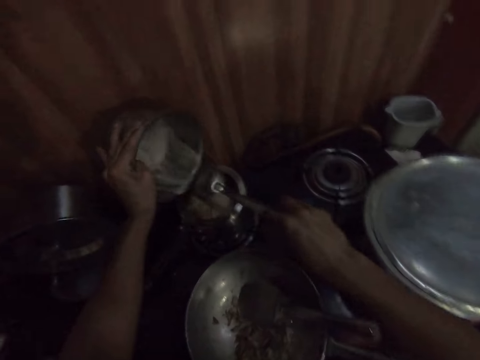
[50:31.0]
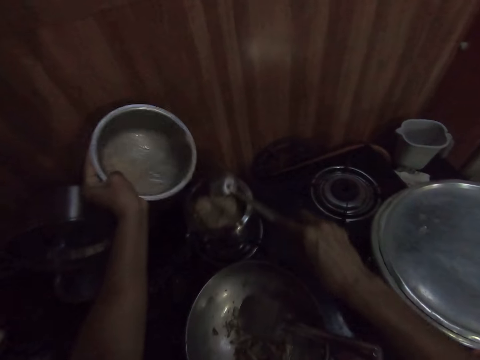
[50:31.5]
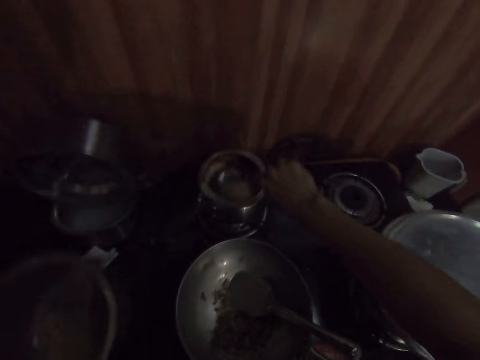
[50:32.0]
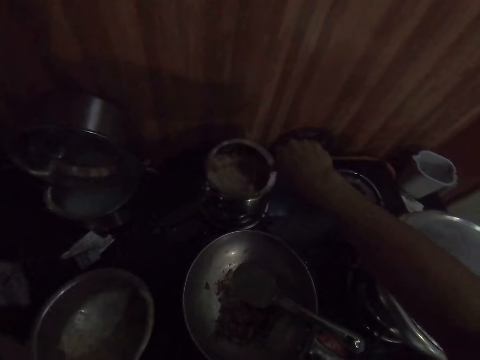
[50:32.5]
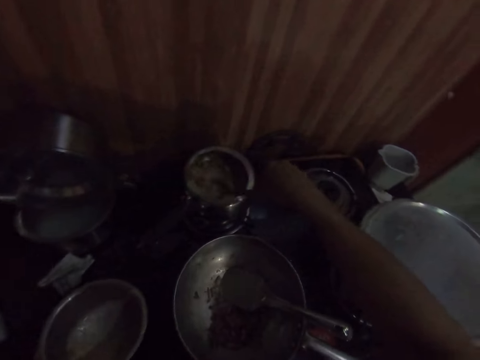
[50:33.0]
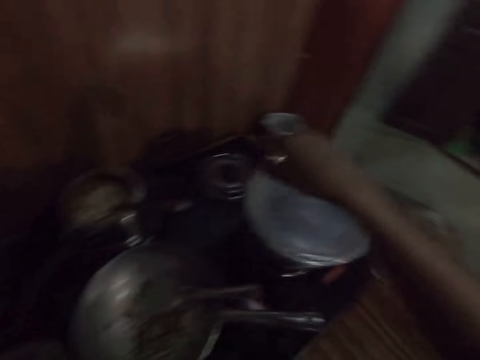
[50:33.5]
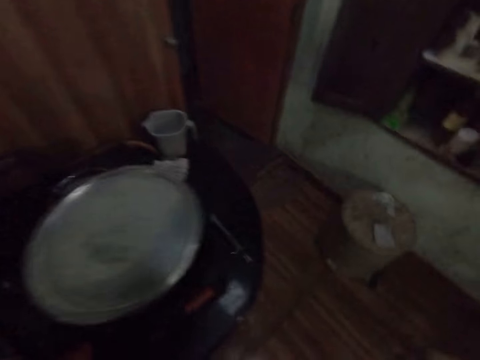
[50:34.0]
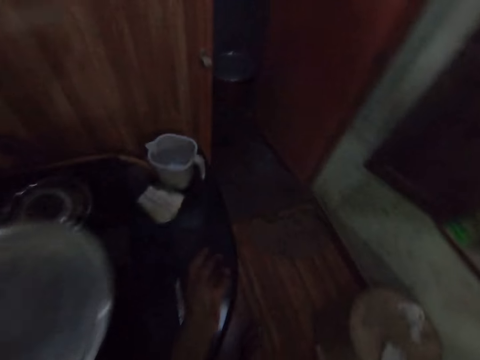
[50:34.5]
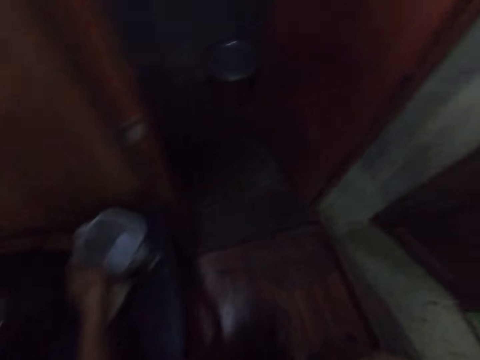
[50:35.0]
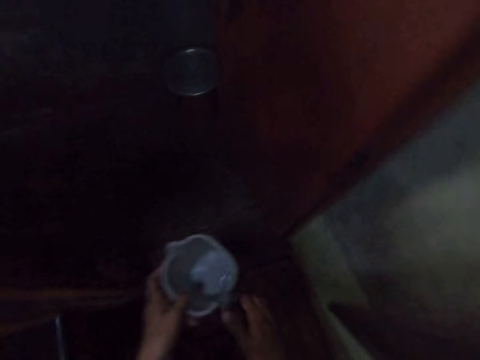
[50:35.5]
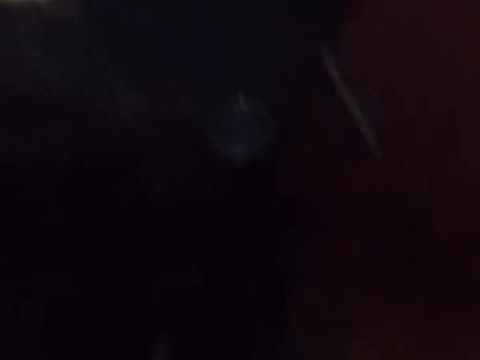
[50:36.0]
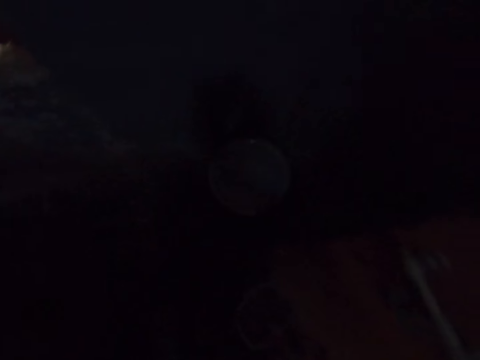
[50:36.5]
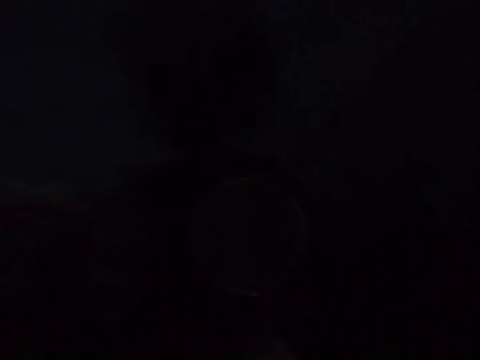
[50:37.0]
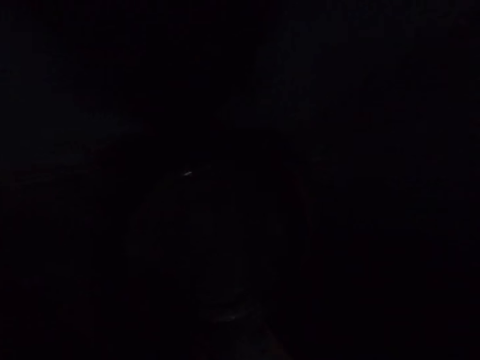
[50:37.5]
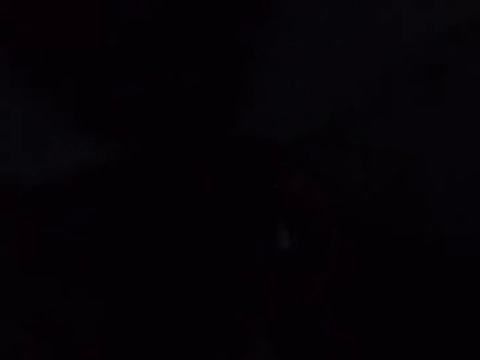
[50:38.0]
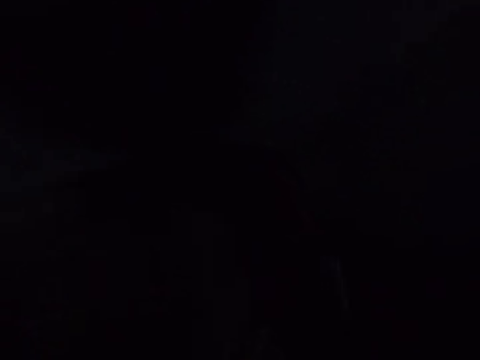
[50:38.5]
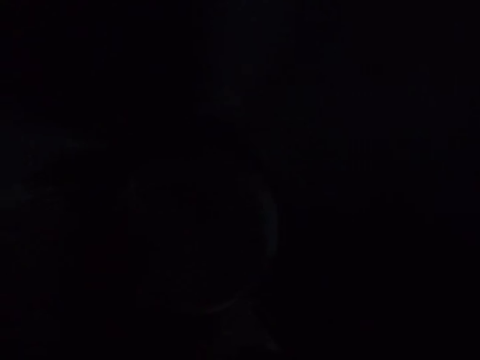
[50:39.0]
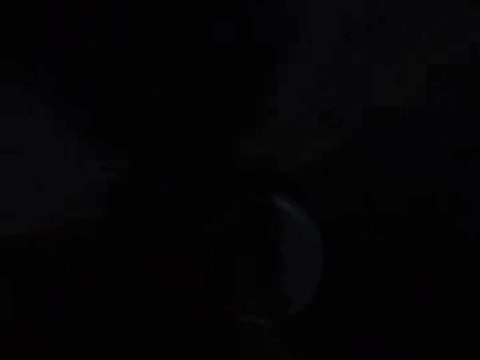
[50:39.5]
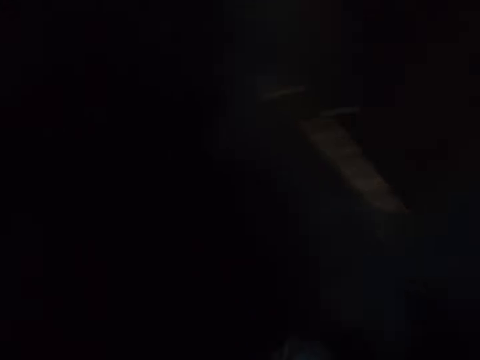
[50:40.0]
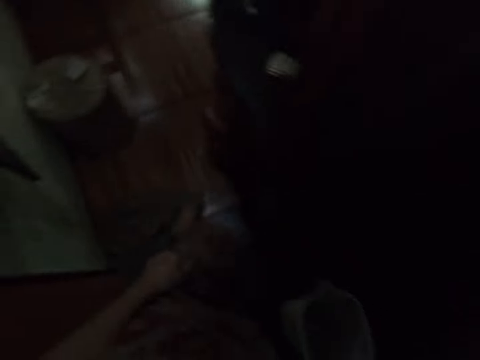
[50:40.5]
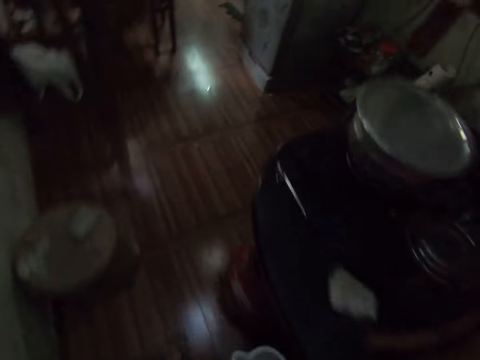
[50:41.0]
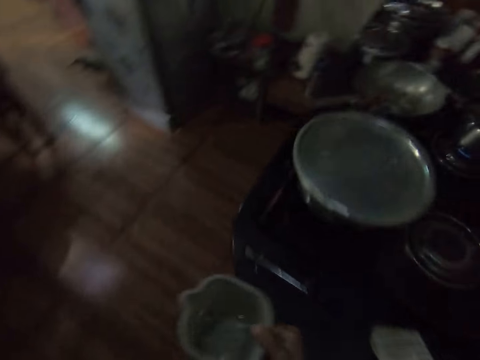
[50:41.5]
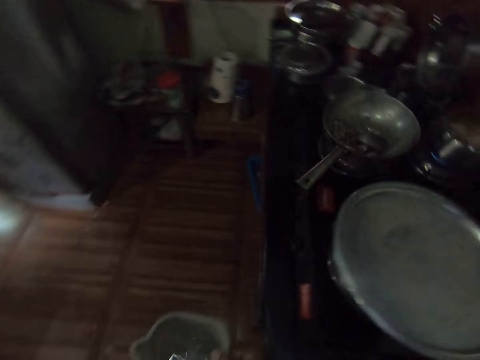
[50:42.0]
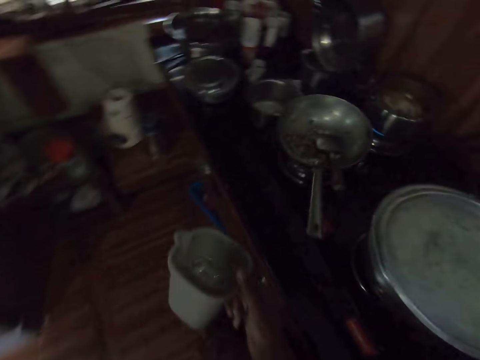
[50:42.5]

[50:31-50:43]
The camera wearer stirs the pot with the serving spoon in her right hand. She drops the bowl on the table with her left hand. She walks around. She picks a plastic cup on the cabinet with her left hand. She passes the plastic cup from her left hand to right hand. She walks to a store from the kitchen. She opens a pot with her left hand. She takes water from the pot with the plastic cup in her right hand. She closes the pot with her left hand. She walks to the kitchen from the store.

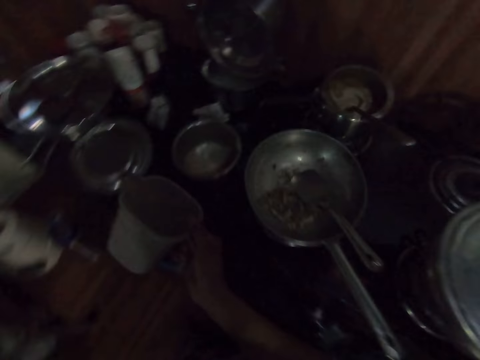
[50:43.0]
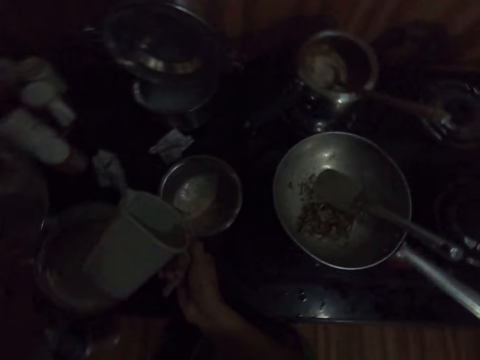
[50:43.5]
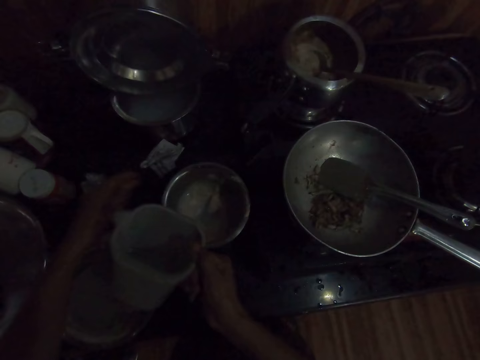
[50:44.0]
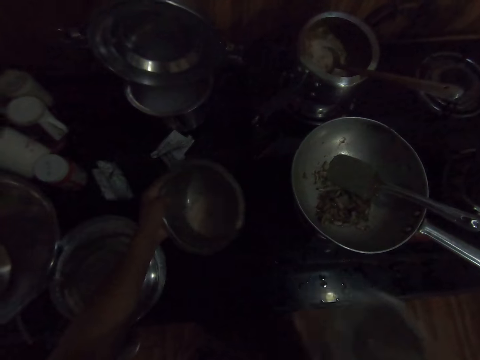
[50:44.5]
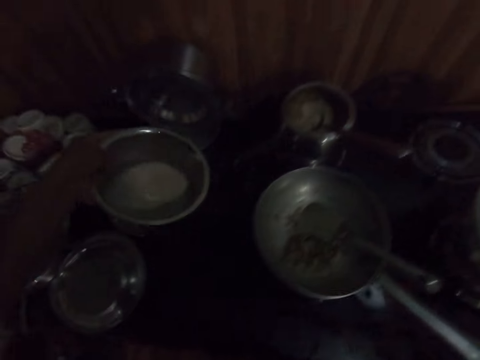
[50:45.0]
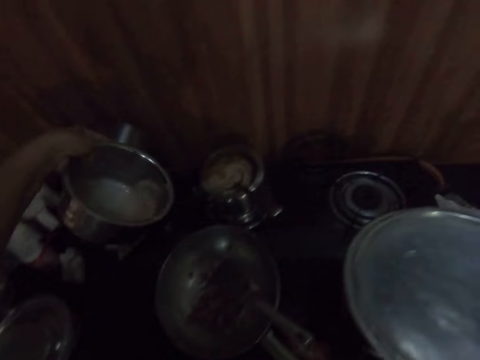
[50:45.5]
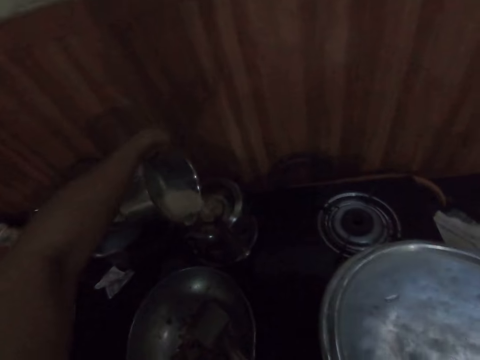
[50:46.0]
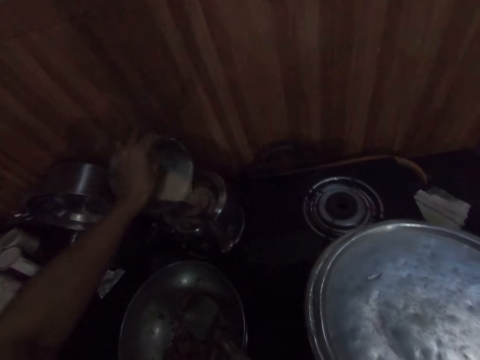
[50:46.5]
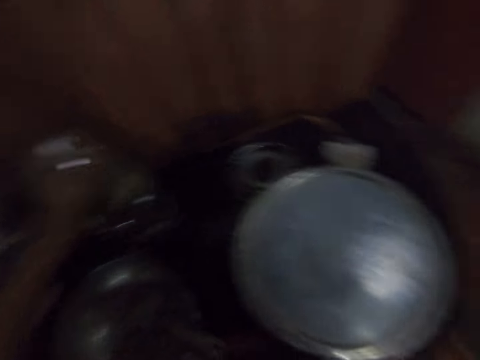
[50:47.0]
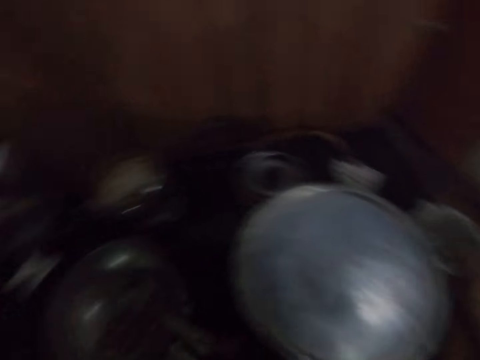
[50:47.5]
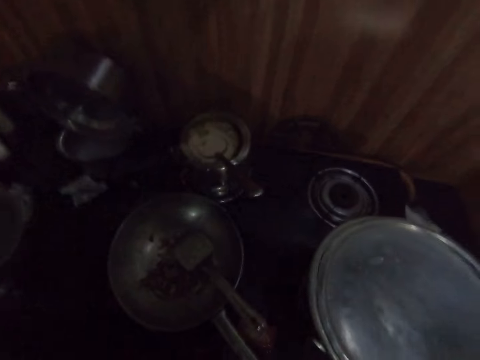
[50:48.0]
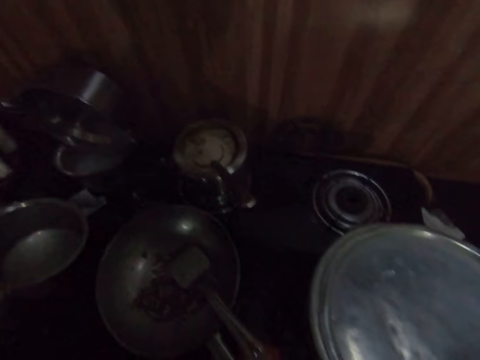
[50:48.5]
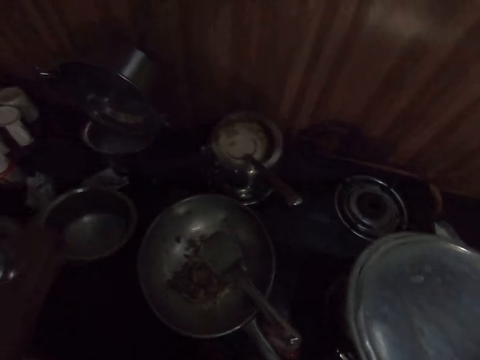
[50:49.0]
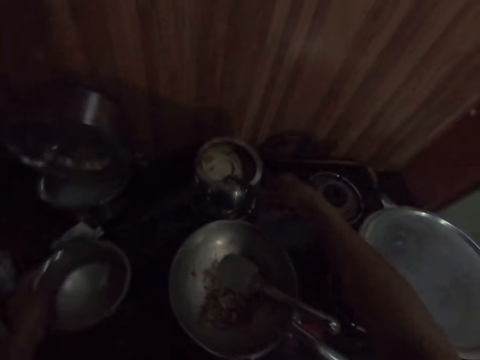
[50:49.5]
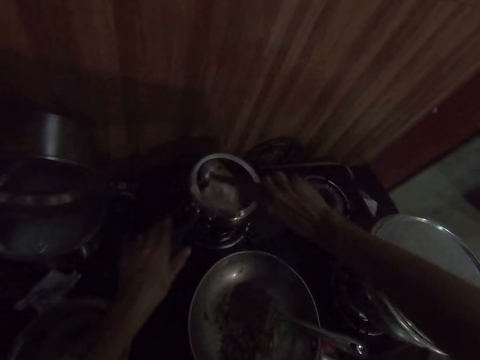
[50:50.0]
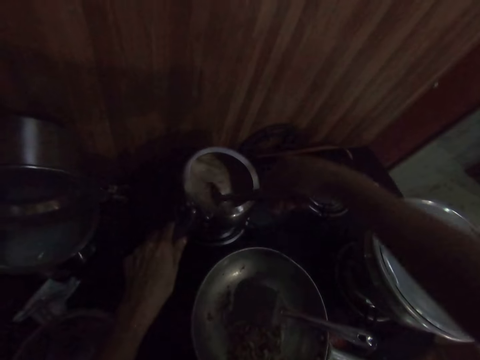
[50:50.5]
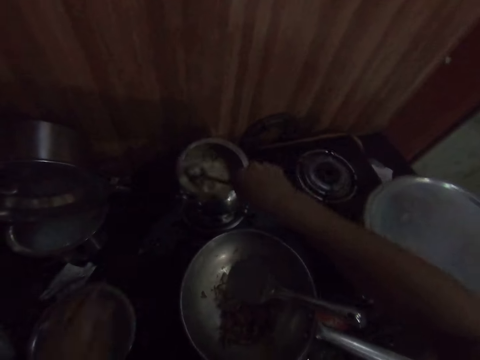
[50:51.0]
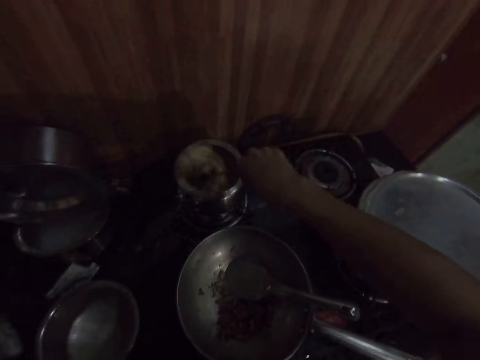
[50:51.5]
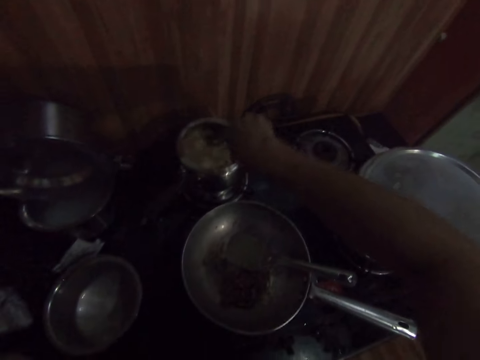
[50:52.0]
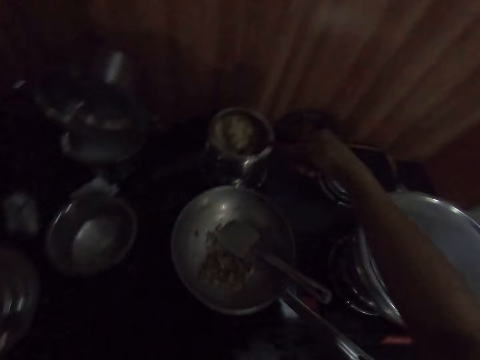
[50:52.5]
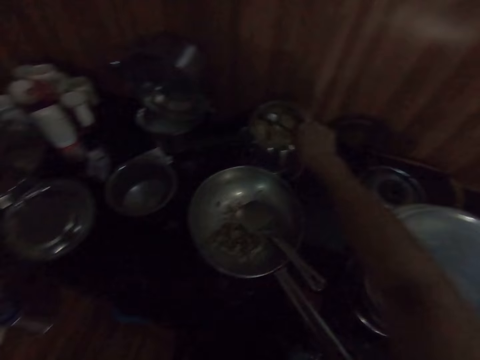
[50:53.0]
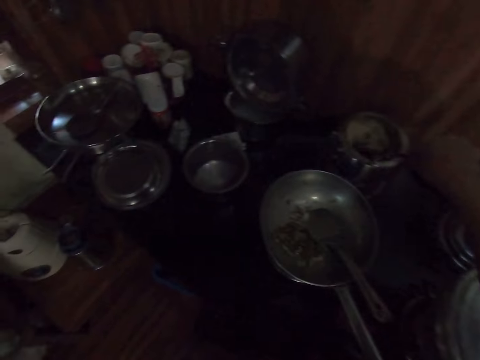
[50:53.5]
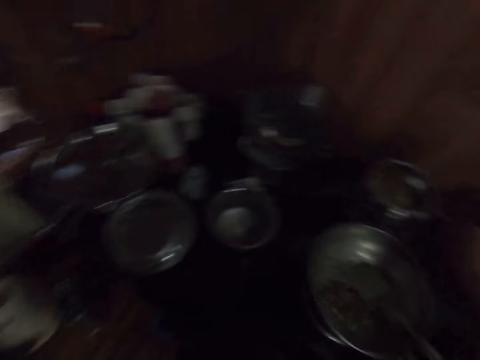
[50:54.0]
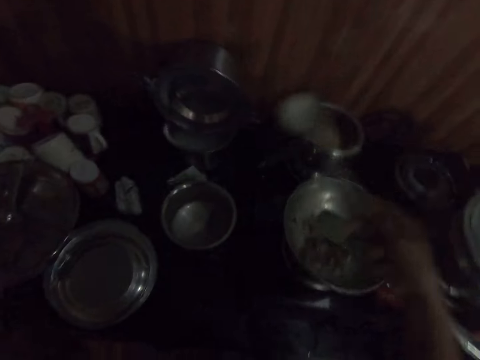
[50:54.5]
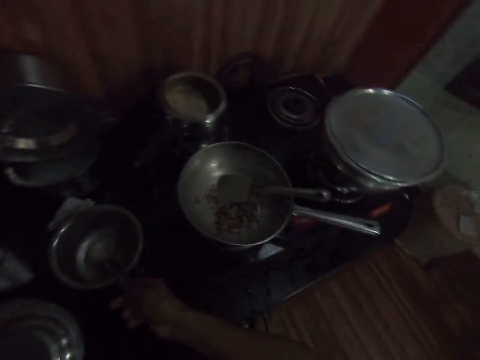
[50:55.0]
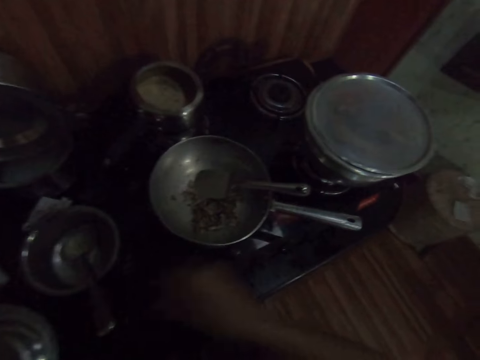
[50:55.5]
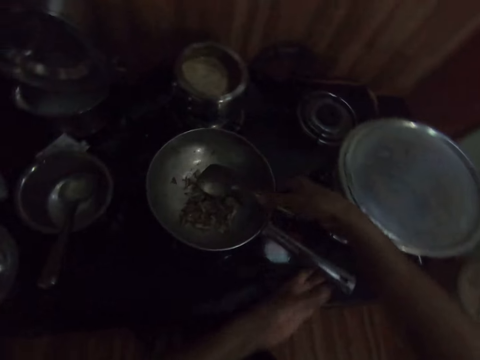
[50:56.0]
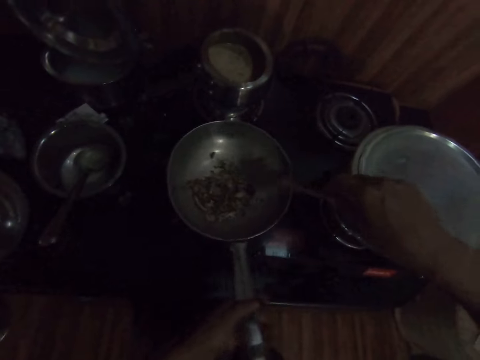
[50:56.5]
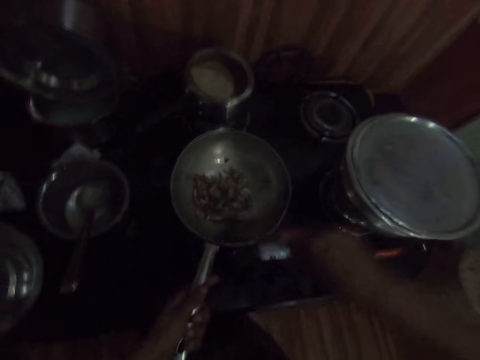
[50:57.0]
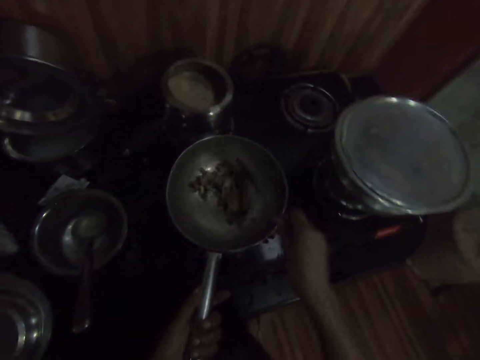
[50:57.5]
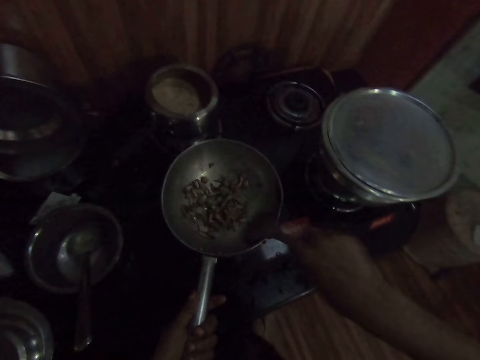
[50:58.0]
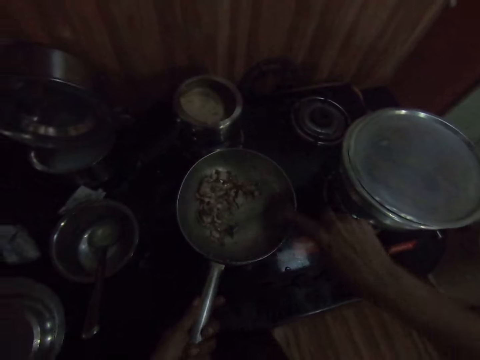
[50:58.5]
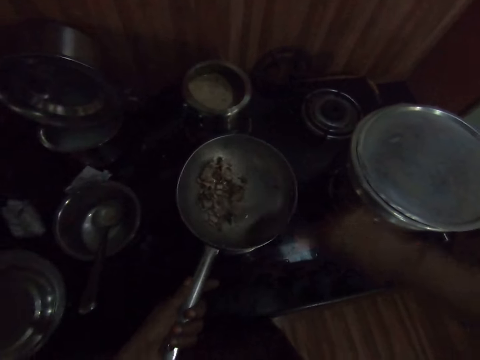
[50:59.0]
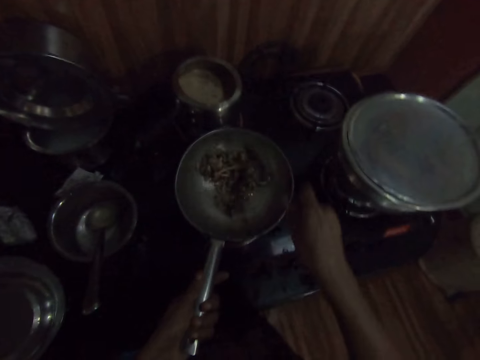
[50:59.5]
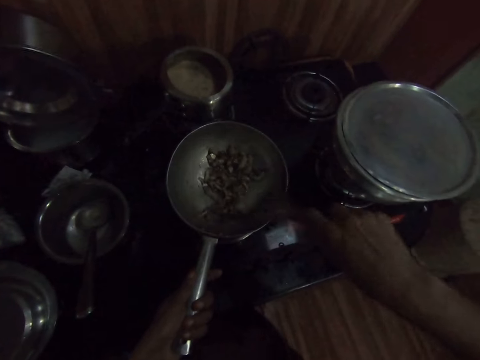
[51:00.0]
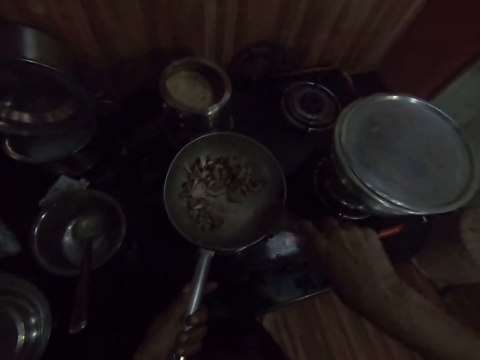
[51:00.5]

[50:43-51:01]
The camera wearer pours some water from the plastic cup into the bowl on the cabinet with her right hand. She picks up the bowl with her left hand. She pours the porridge in the bowl into the pot with her left hand. She drops the plastic cup on the cabinet with her right hand. She drops the bowl on the cabinet with her left hand. She picks up the serving spoon in the pot with her right hand. She touches the pot on the cooker with her left hand. She stirs the pot with the serving spoon in her right hand. She drops the serving spoon in the bowl on the cabinet with her right hand. She picks up a spatula in a sauce pan on the cooker with her right hand. She holds the sauce pan on the cooker with her left hand. She stirs the sauce pan with the spatula in her right hand.
